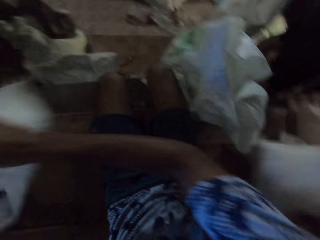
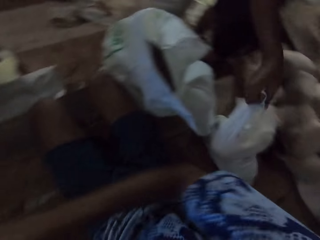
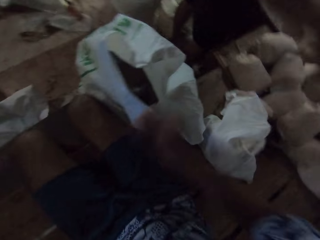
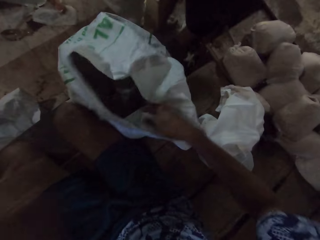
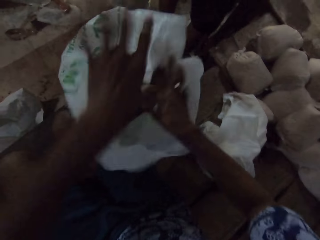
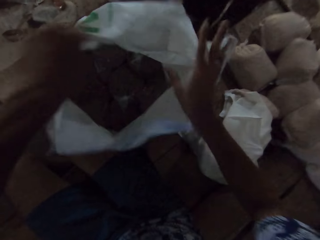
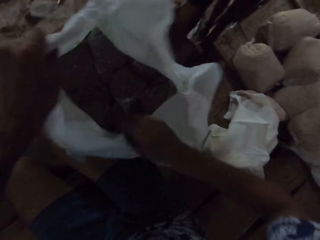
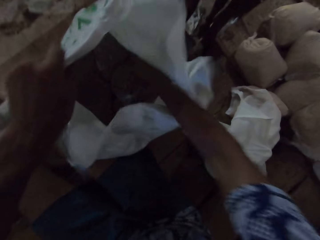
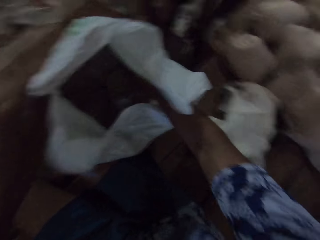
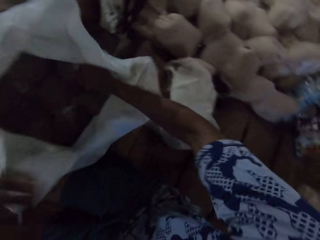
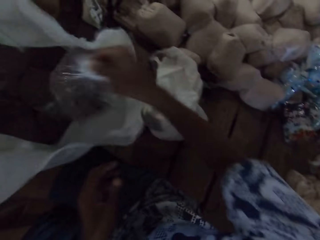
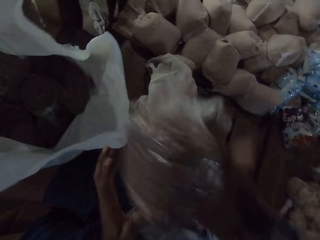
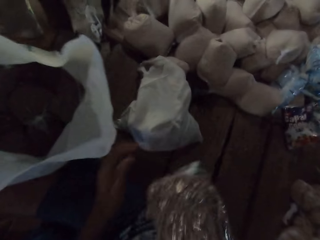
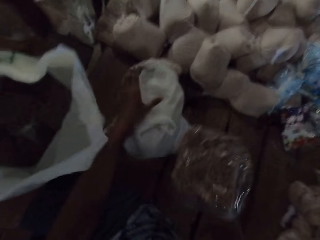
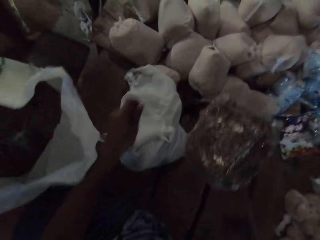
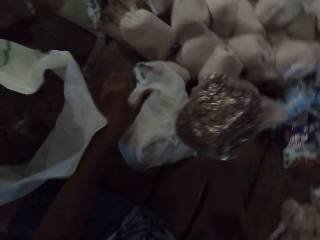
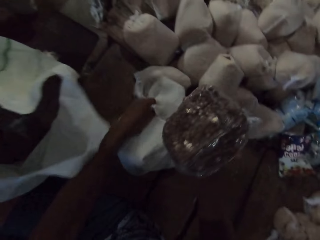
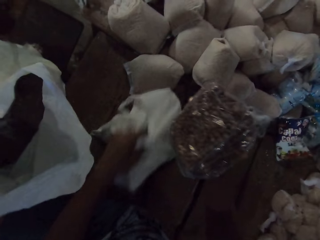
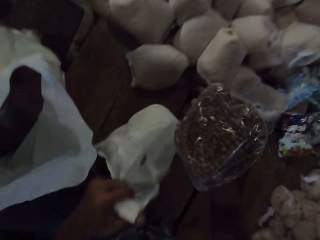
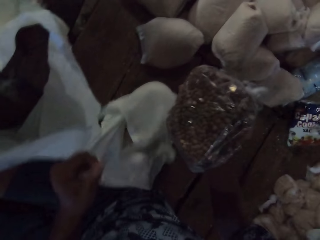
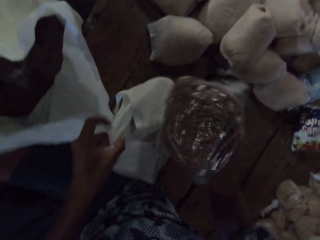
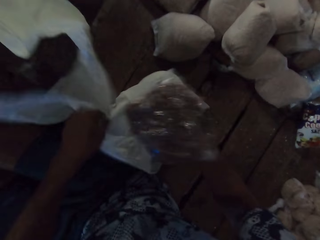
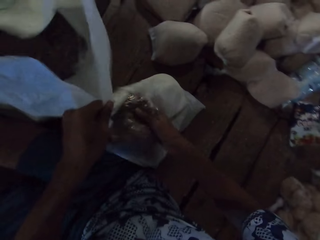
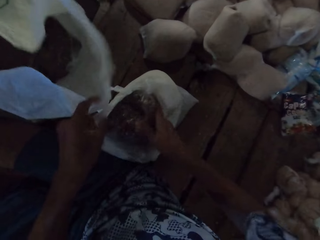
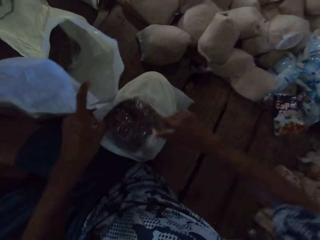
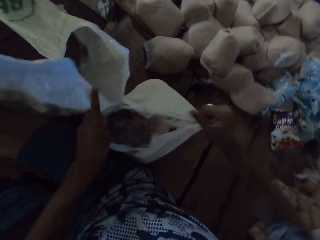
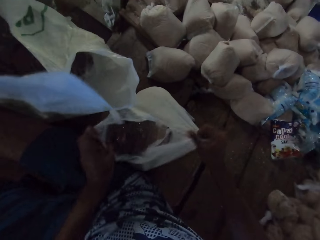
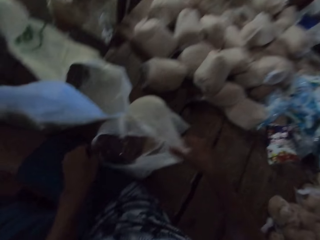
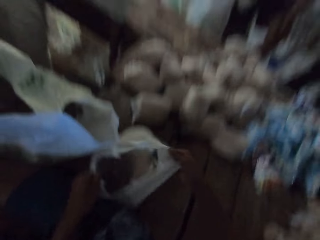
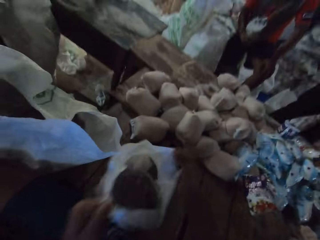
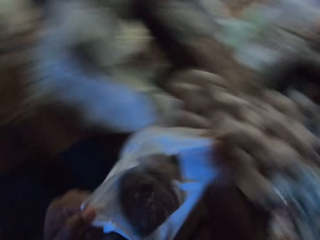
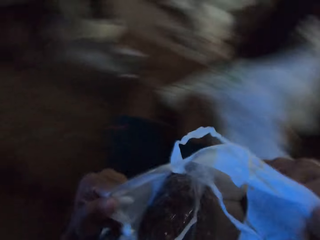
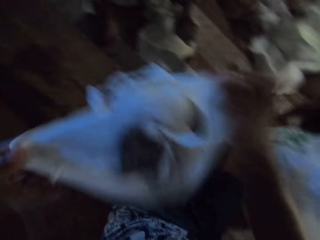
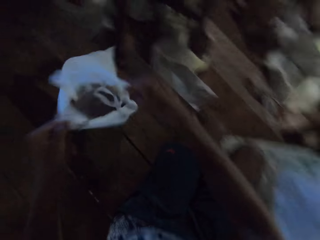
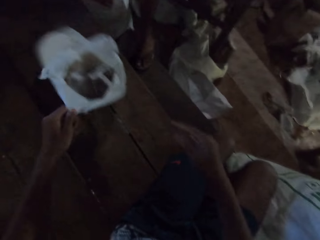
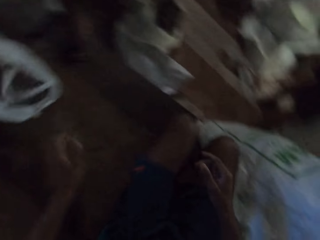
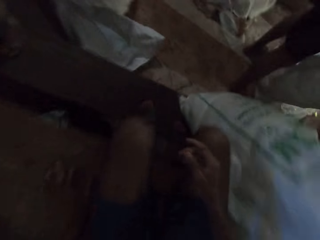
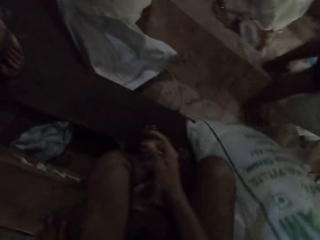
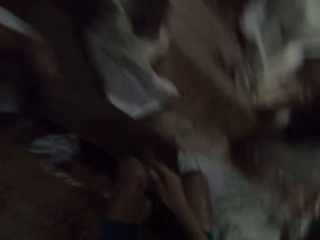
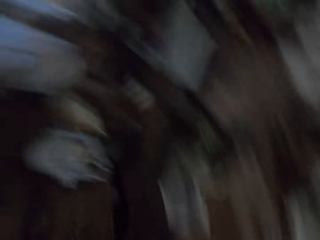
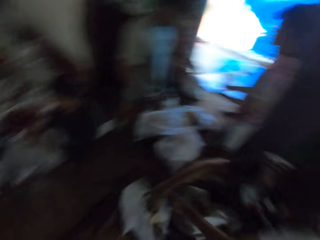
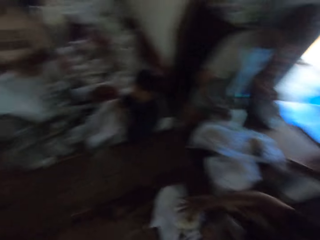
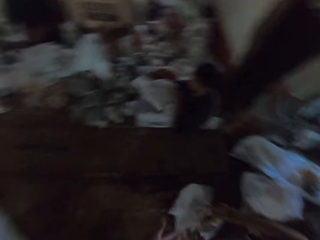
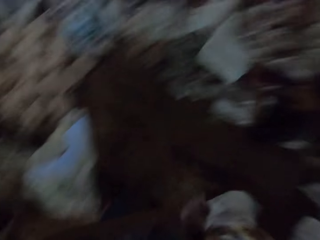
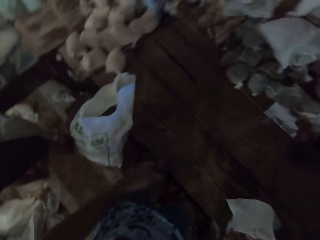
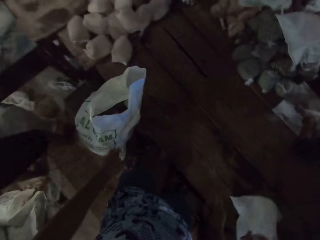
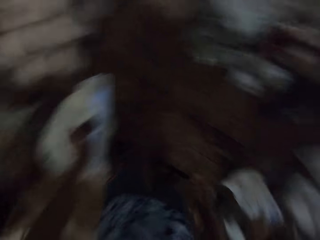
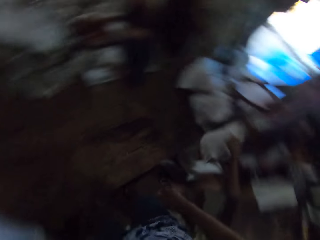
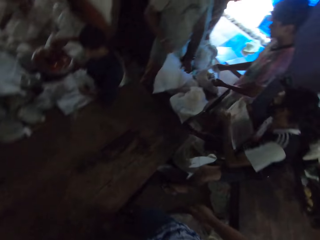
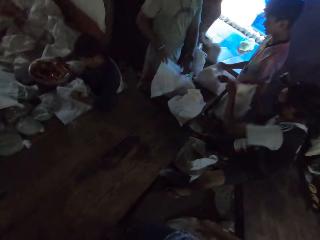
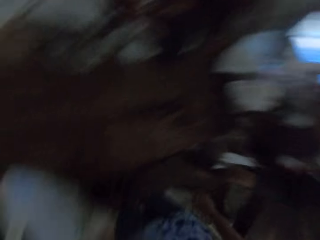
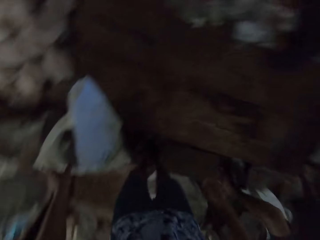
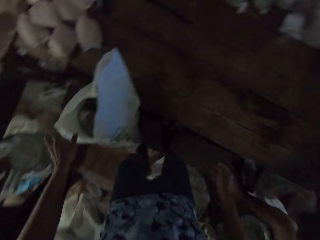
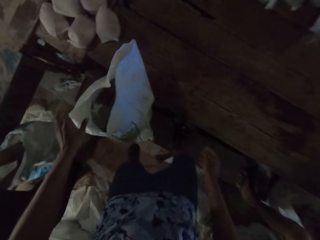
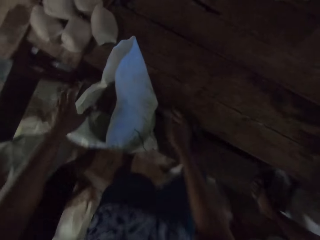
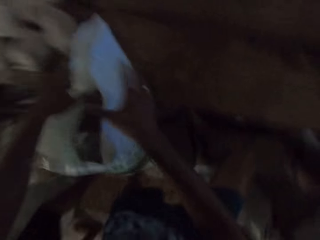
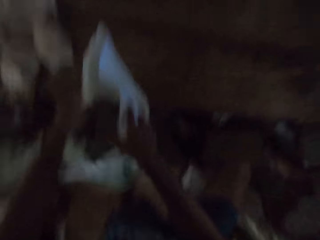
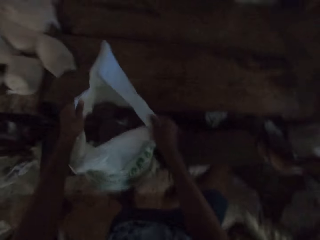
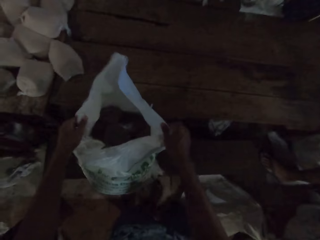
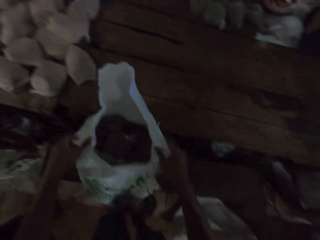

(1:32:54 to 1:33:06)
The camera wearer passes the plastic bag to a man with his hands. Another man passes the plastic bag to the camera wearer with his right hand. Another man drops a white carrier bag on the floor. The camera wearer picks up a pack of peas from the sack on the floor with his right hand. He opens a plastic bag or carrier bag on the floor with his left hand. He drops the pack of peas in the plastic bag with his right hand. He picks up the plastic bag from the floor with his hands. He moves the carrier bag on the floor. He passes the plastic bag to the first man with his hands. He drops the carrier bag on the floor. Another man throws a plastic bag on the floor. The camera wearer stands from the floor. The first man picks up a pack of cereal from a bowl with his right hand and passes the plastic bag to another man with his hands.

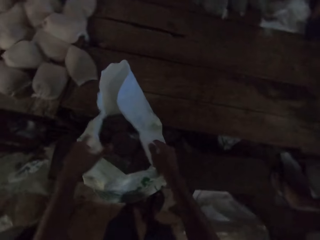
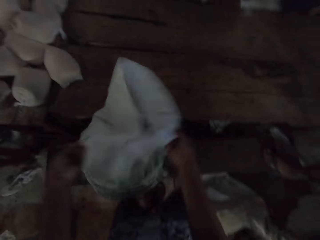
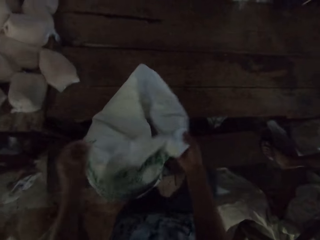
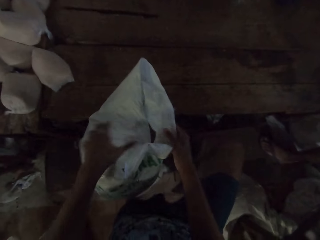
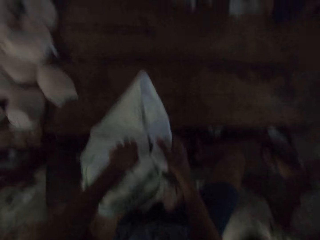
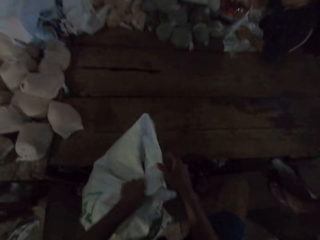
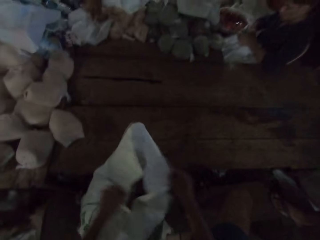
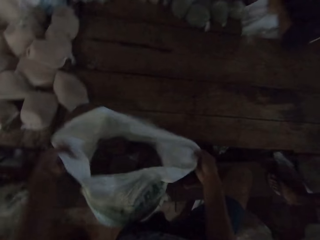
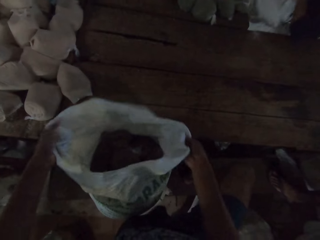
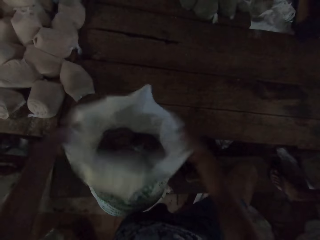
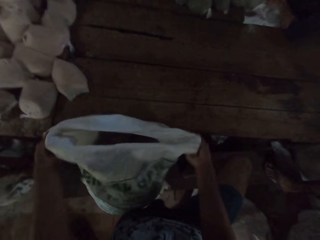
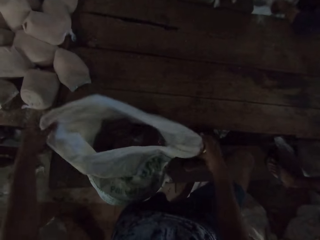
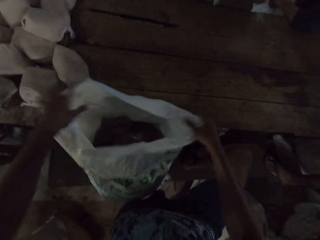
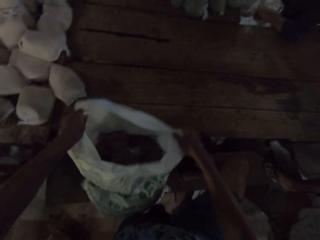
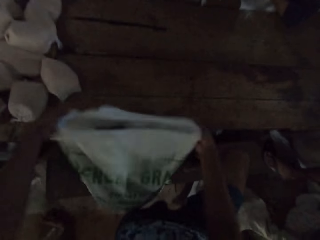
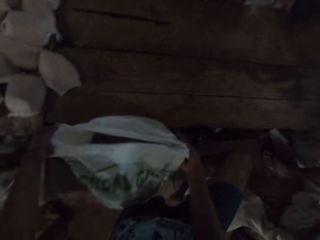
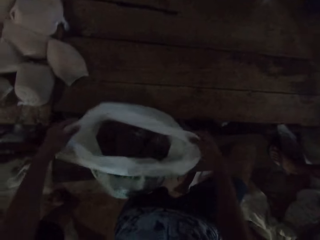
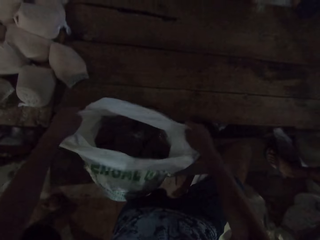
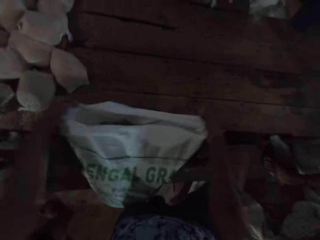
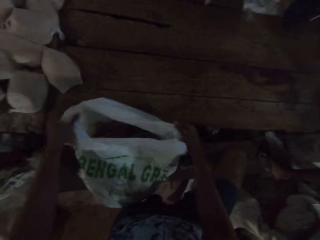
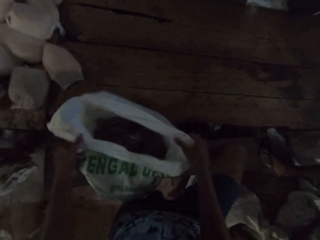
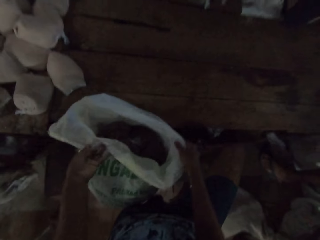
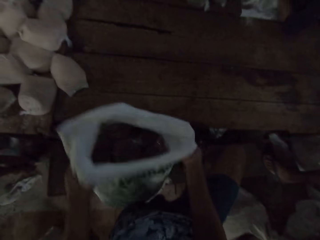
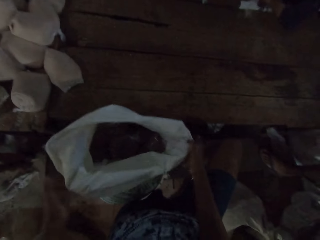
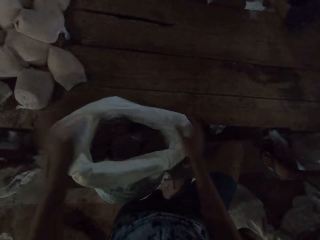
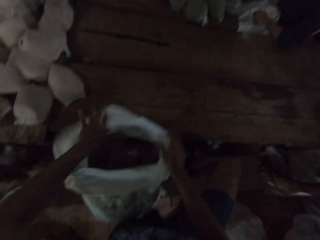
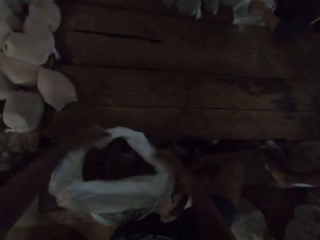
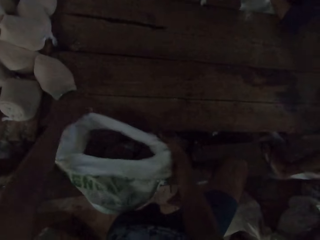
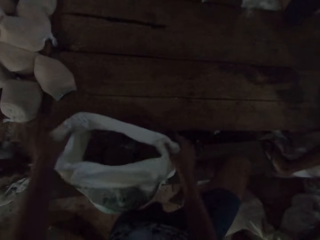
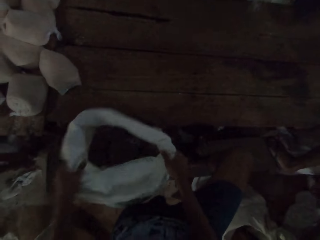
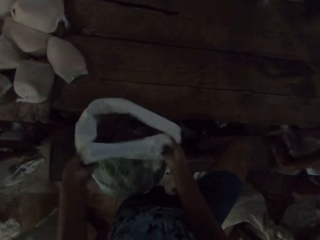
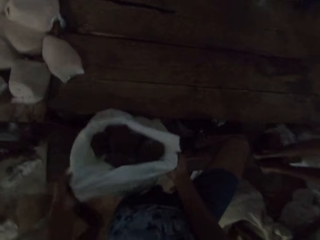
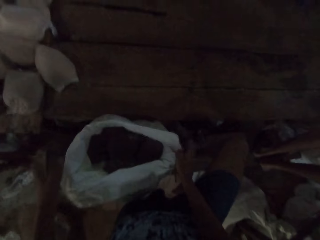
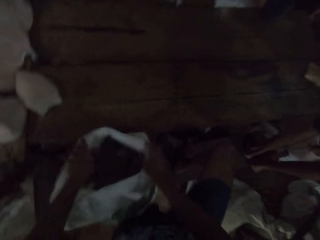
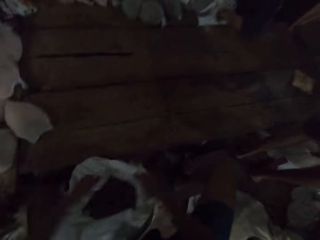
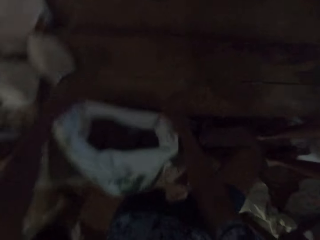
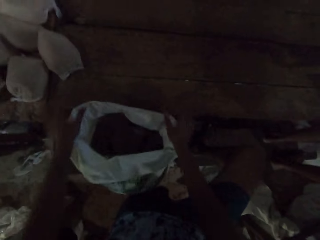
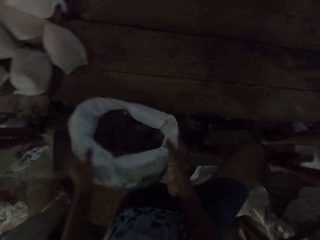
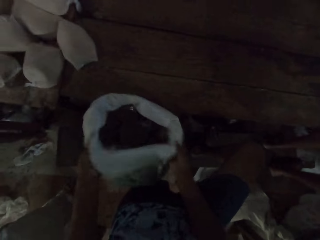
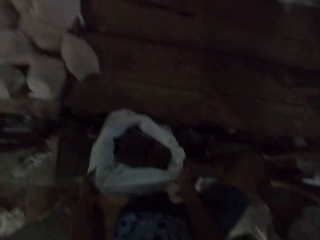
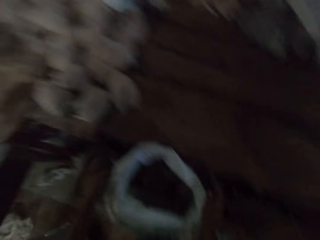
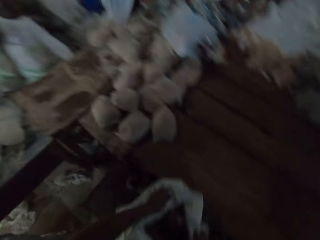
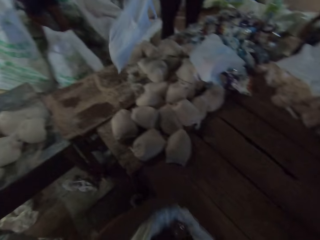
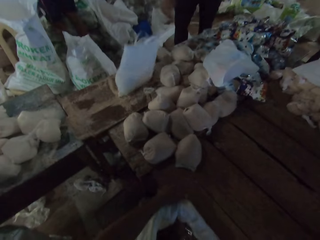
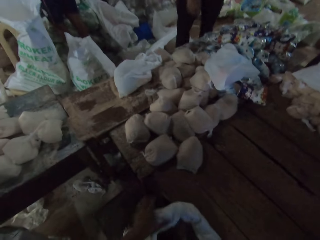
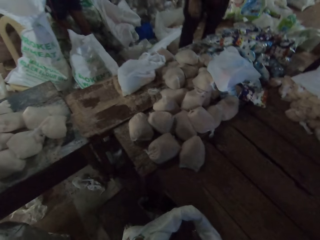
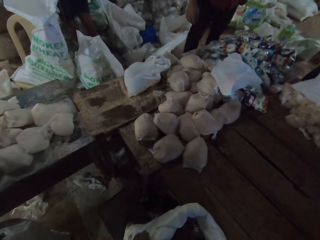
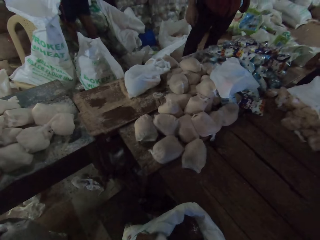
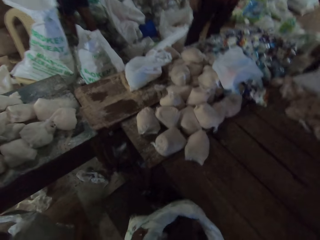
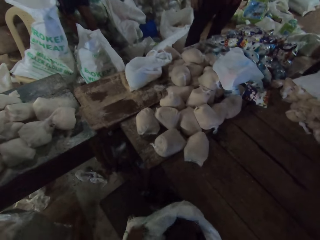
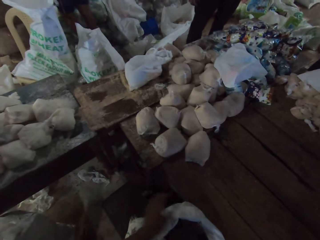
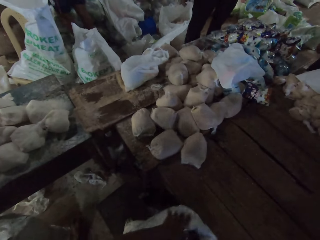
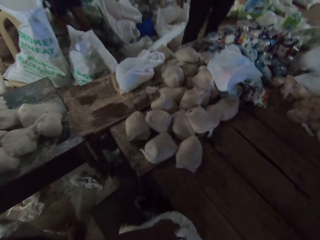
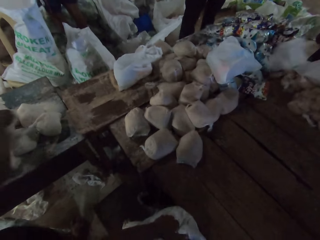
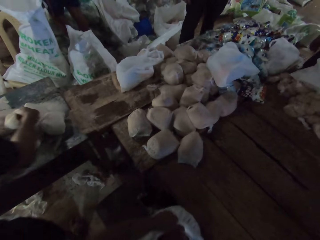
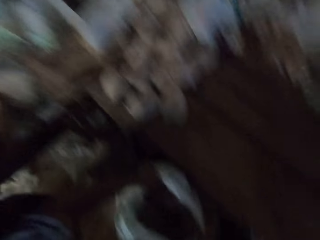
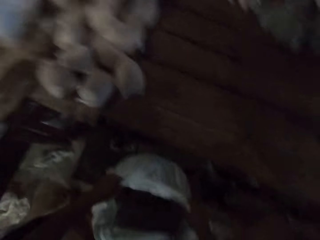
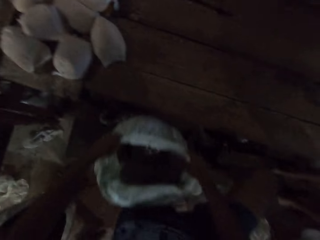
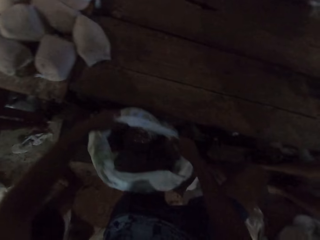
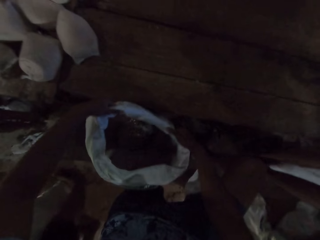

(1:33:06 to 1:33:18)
The camera wearer folds the top of an open sack on the floor with his hands. A man passes a plastic bag to another man with his right hand. Another man drops a white carrier bag on the floor. Another man passes a plastic bag to the first man with his right hand.
